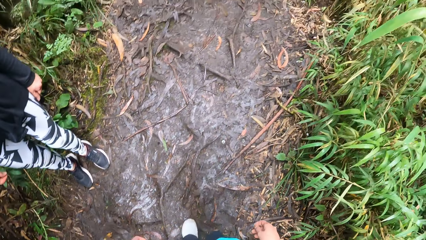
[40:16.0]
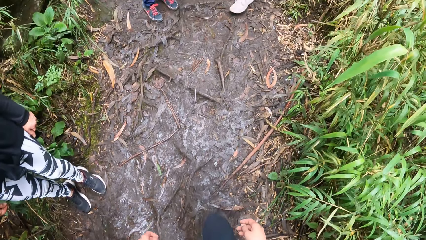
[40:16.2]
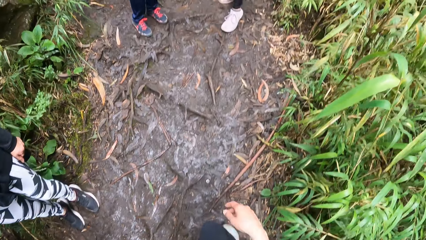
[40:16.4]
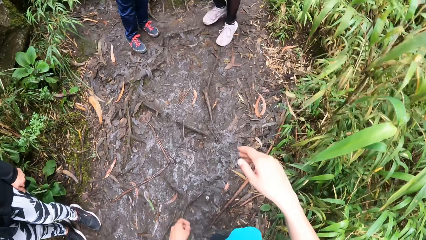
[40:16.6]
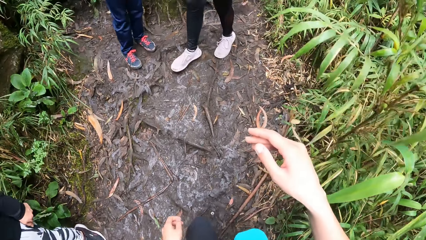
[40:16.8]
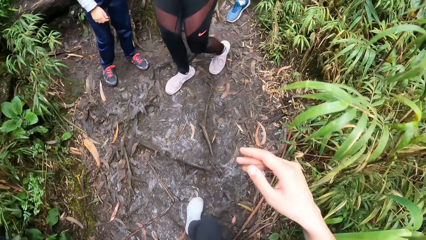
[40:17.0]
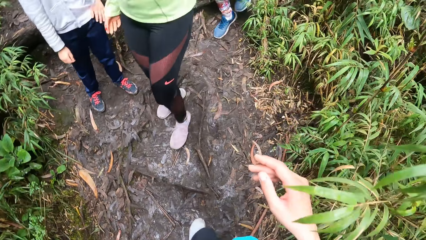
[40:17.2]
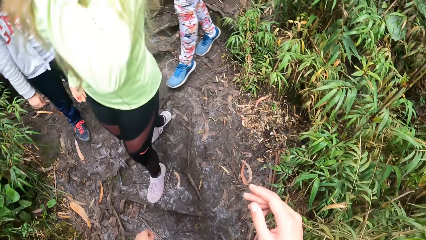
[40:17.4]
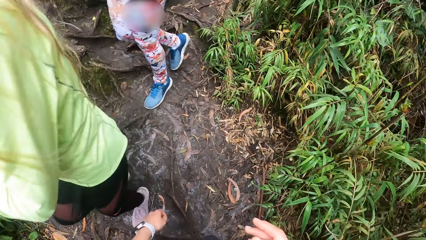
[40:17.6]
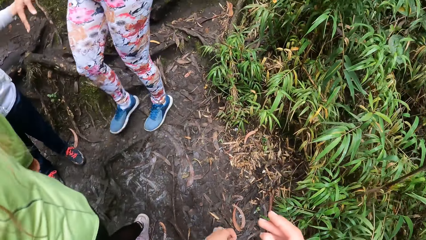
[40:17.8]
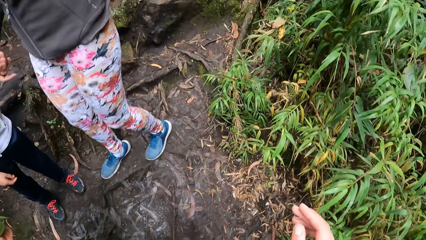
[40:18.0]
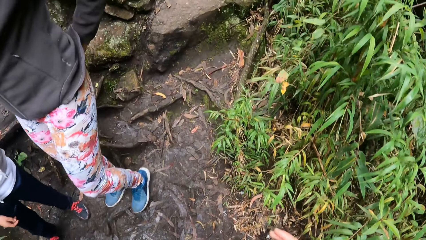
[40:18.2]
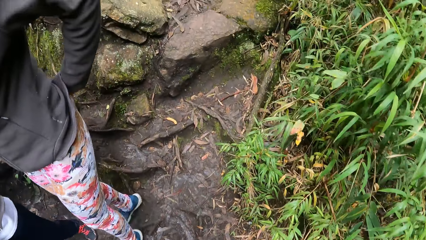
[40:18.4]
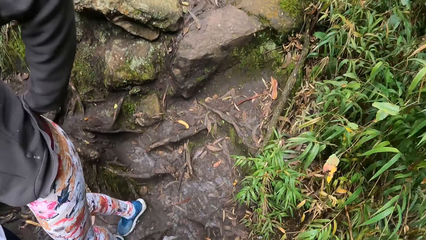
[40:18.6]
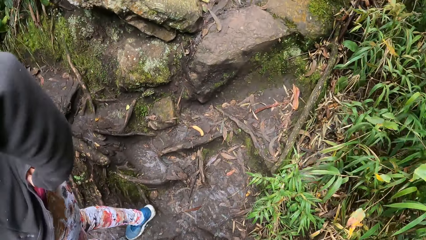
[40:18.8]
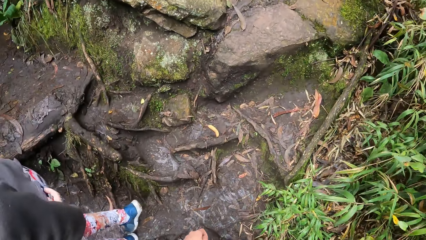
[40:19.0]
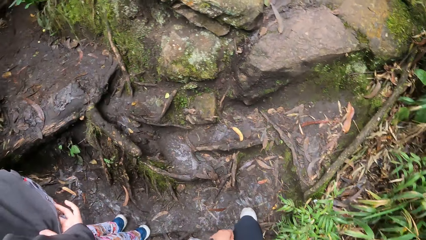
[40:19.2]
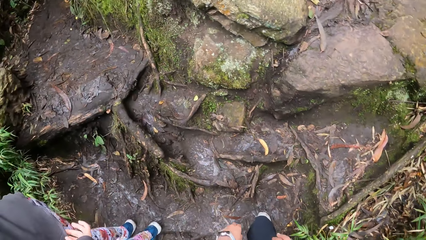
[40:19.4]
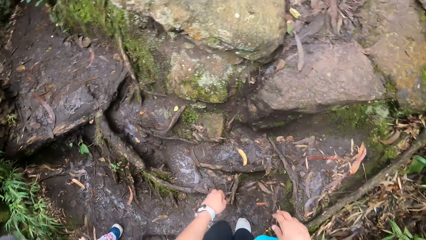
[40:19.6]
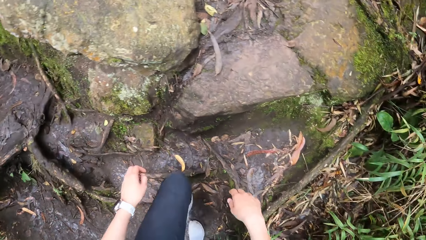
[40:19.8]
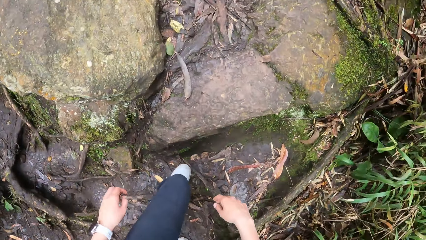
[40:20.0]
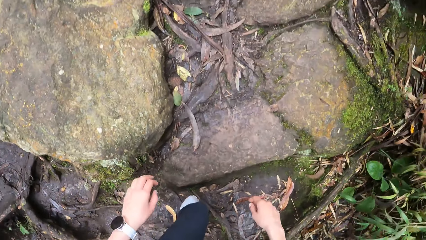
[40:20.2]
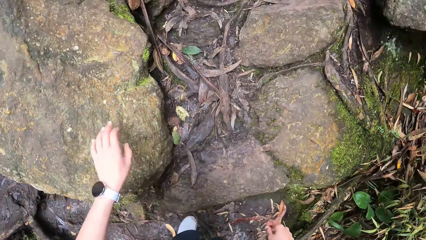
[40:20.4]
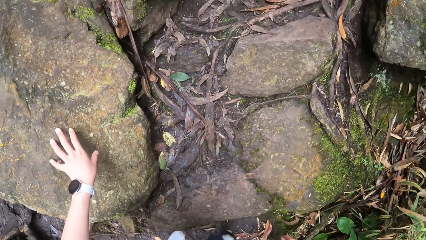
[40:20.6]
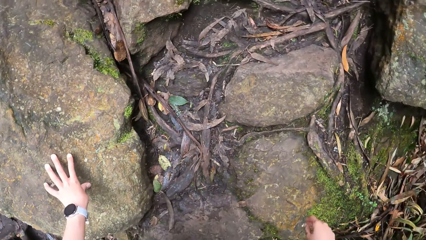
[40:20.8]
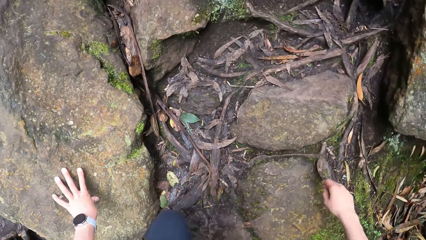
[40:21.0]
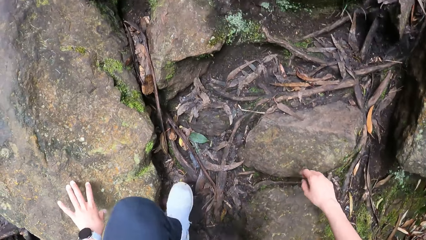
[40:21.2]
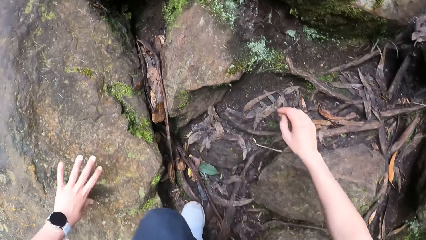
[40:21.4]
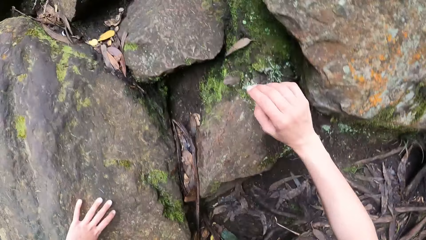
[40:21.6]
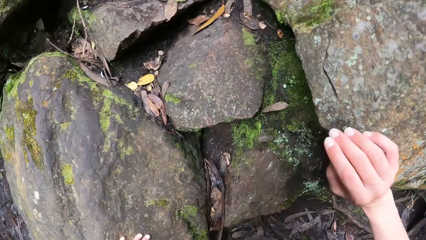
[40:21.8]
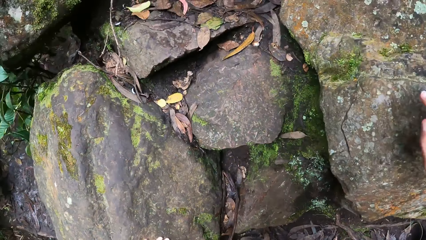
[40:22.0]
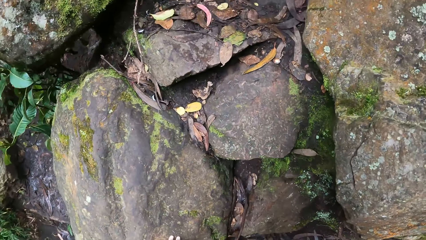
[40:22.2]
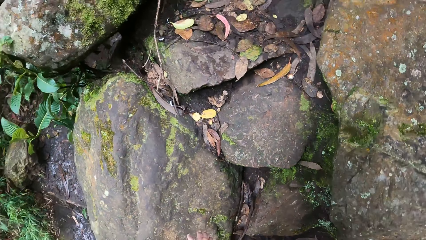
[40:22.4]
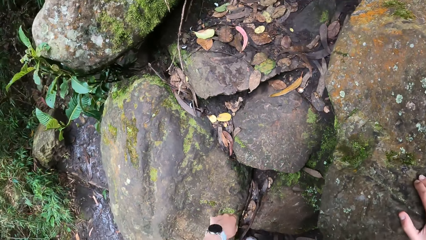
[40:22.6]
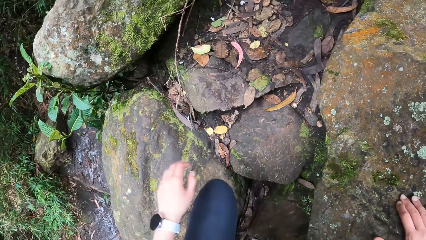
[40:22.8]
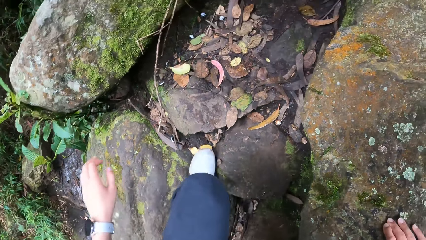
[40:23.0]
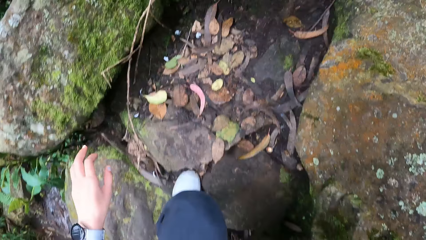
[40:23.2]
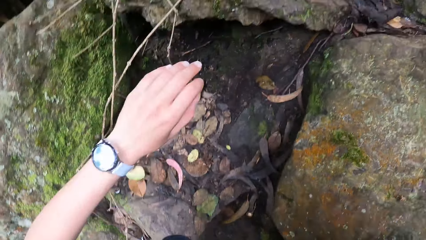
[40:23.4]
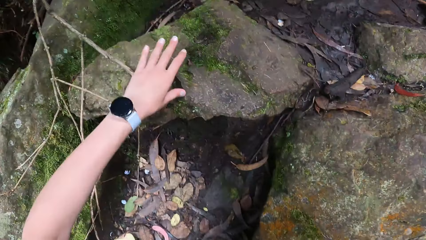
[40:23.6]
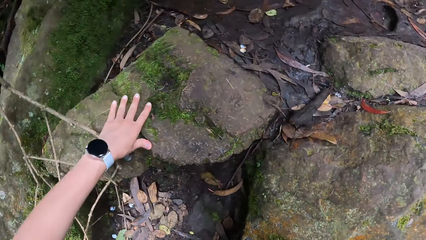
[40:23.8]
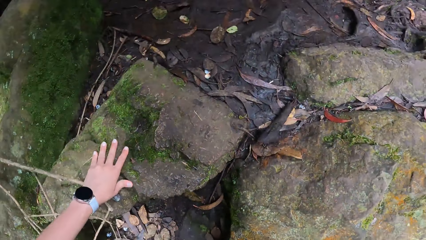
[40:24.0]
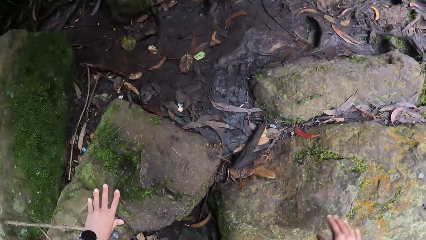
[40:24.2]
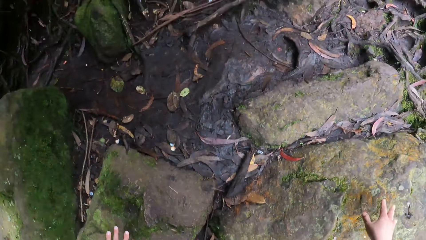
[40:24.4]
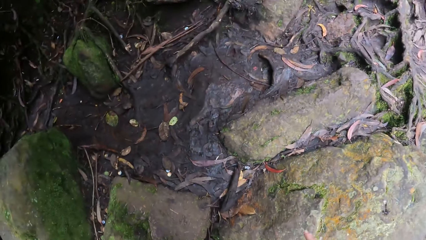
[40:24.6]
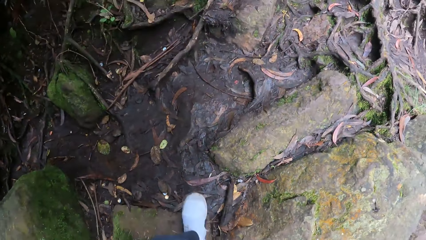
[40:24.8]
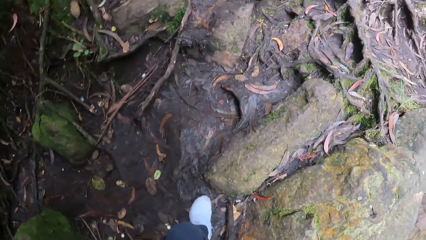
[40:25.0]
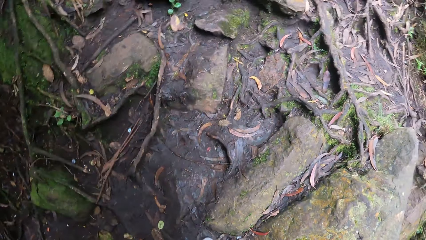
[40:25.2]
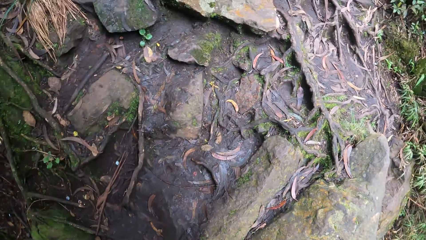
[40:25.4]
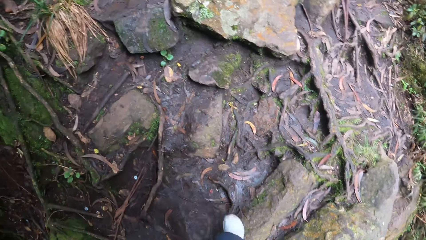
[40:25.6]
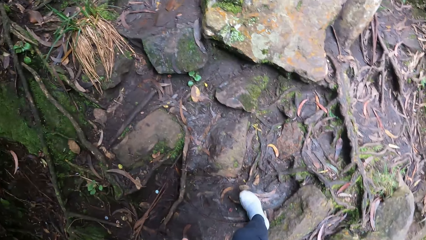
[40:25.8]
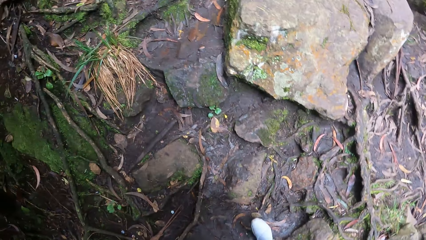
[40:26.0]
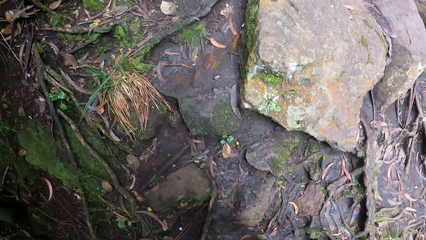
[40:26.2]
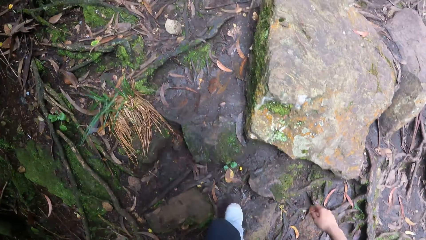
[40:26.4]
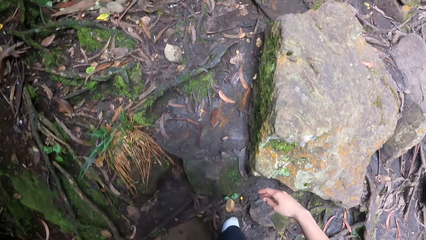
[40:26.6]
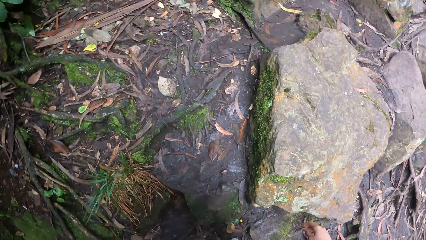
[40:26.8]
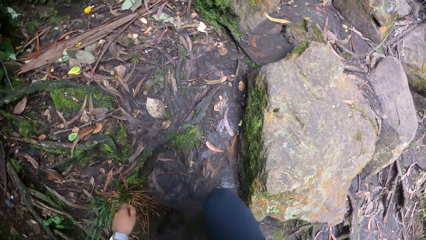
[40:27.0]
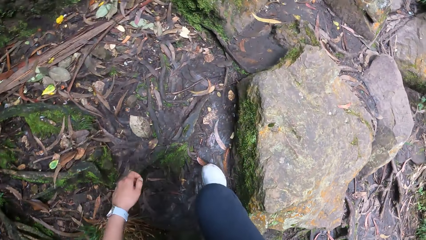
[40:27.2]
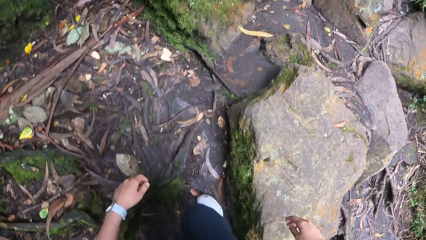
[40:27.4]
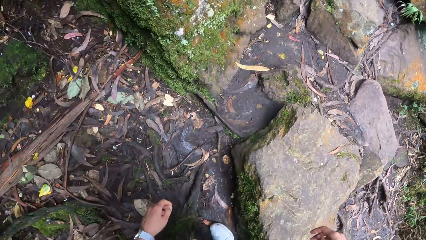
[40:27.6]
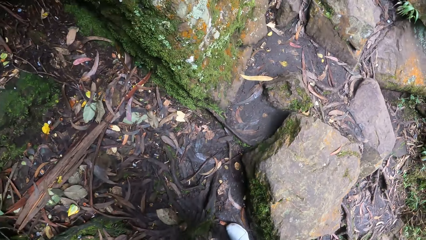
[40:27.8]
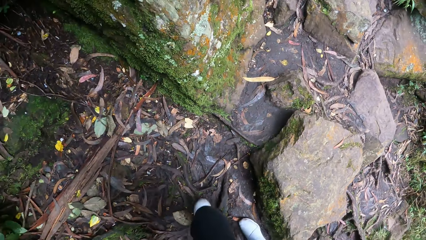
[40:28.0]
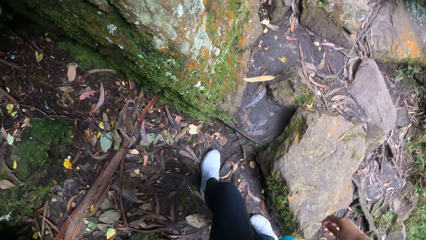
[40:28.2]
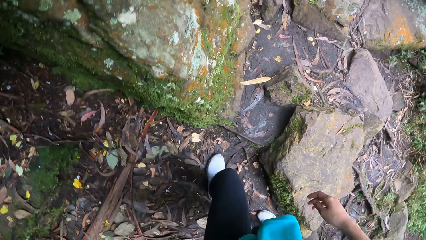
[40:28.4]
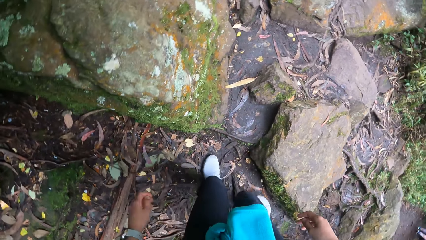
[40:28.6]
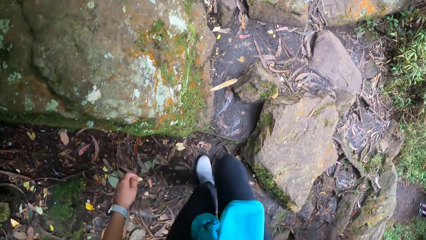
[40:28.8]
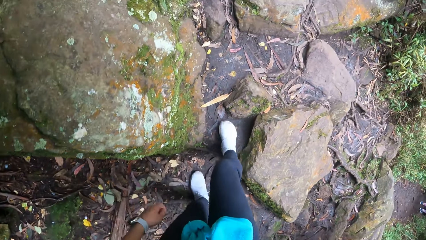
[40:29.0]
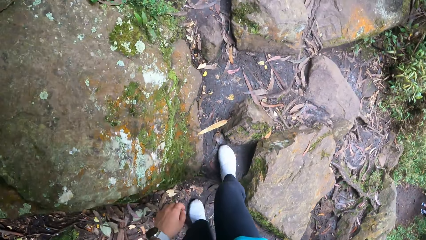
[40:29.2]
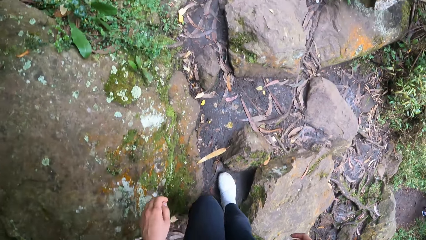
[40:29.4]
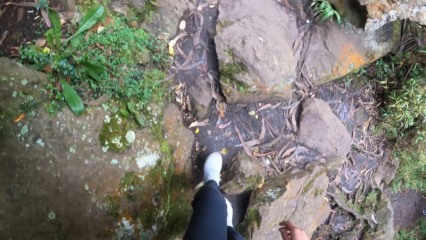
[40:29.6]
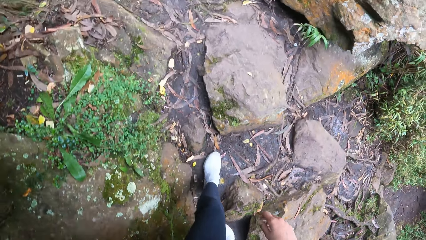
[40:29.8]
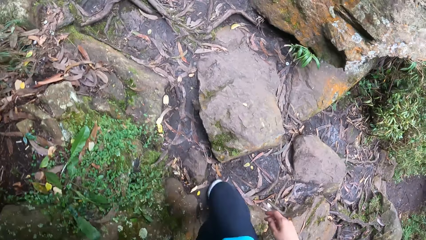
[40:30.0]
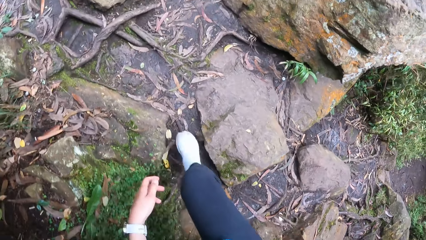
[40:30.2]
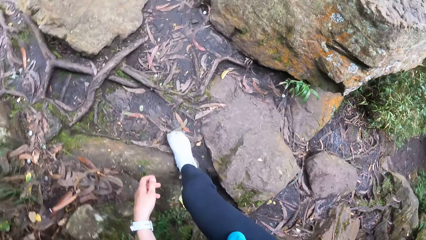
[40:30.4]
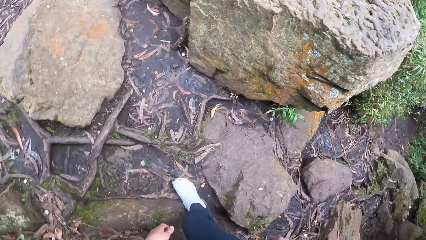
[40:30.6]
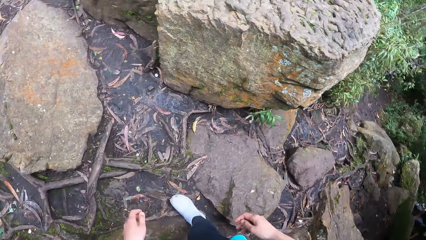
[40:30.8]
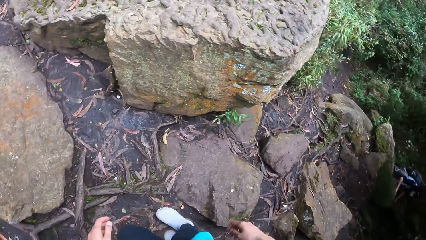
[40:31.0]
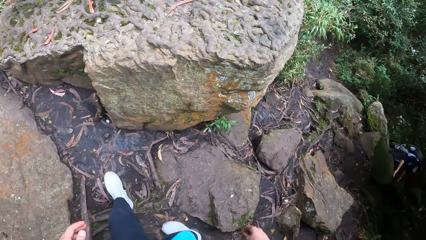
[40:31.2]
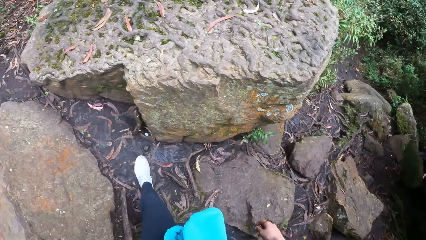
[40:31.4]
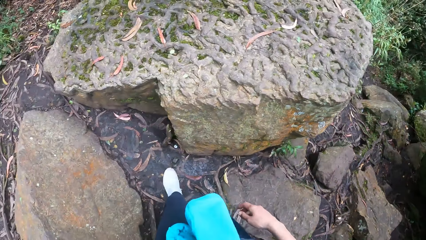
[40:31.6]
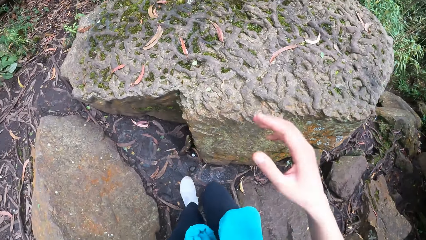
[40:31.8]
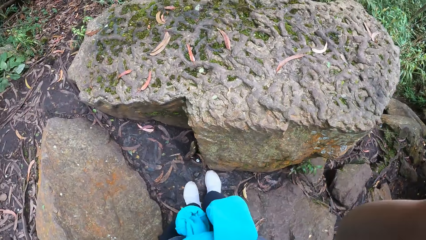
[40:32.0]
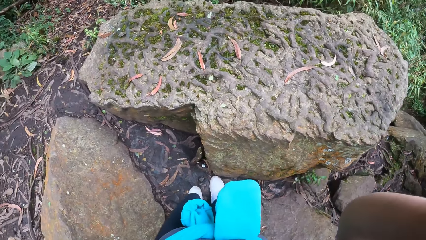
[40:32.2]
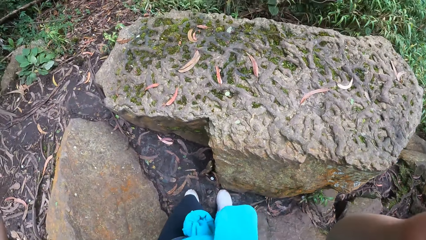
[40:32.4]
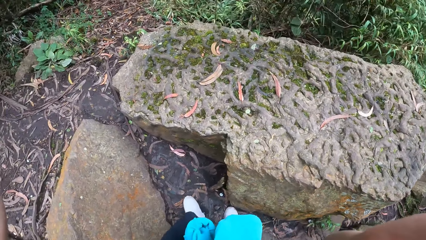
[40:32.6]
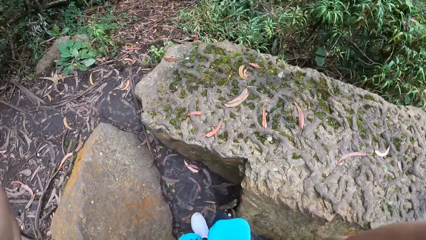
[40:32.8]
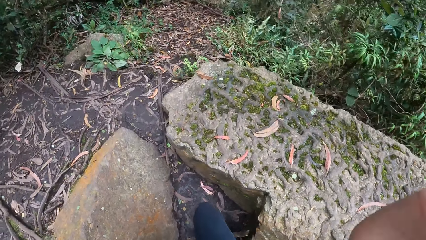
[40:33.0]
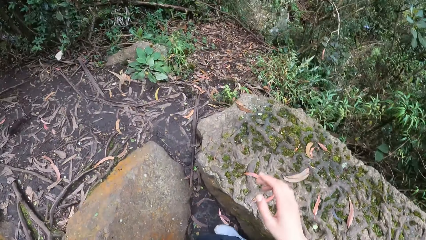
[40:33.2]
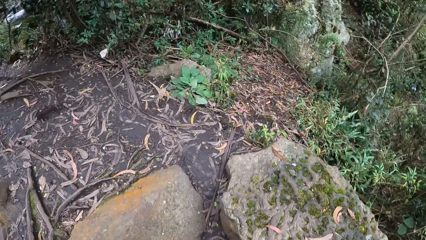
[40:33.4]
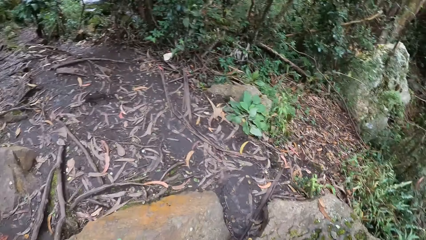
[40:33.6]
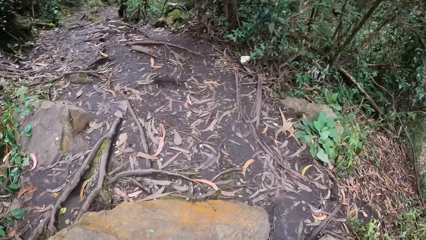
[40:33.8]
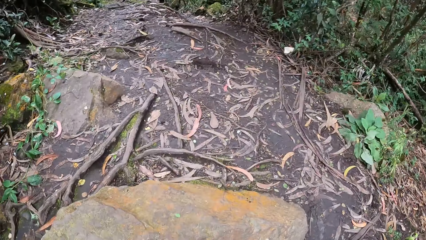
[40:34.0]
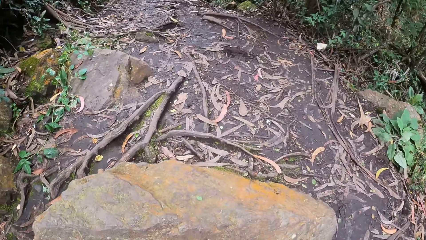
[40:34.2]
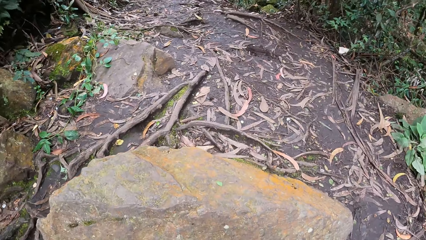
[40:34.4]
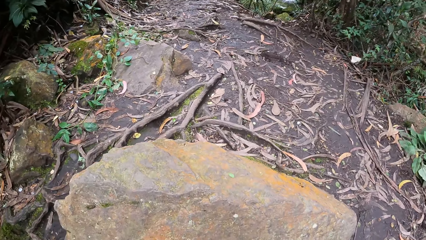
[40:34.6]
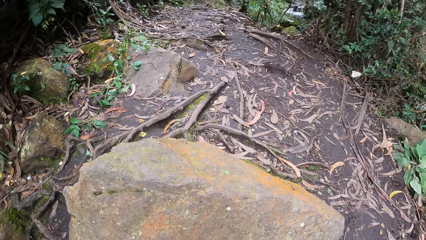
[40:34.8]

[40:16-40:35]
The camera wearer places her left hand on a stone. She climbs a hill. She places her right hand on the stone. She places her left hand on the stone. She walks in a bush. She moves her hand.
